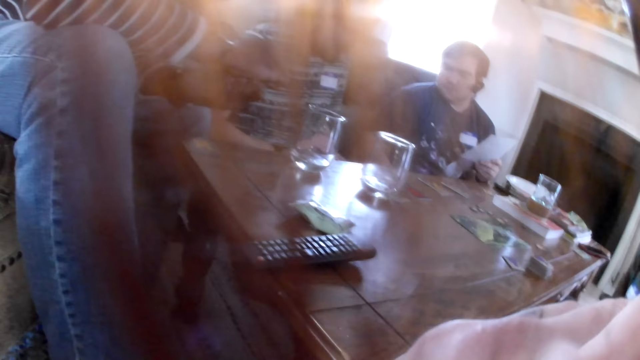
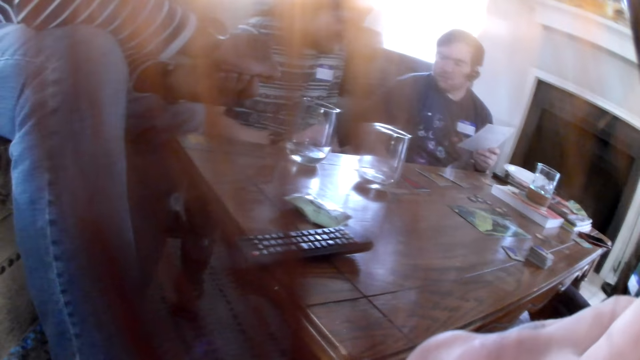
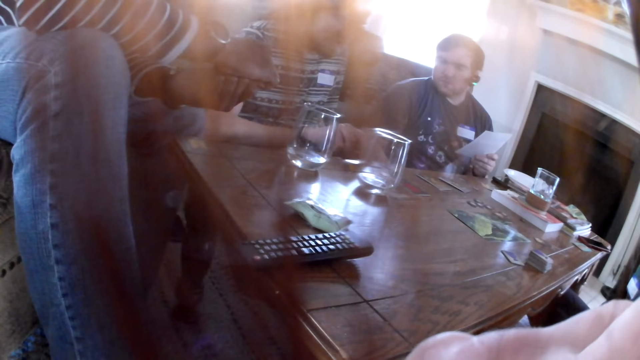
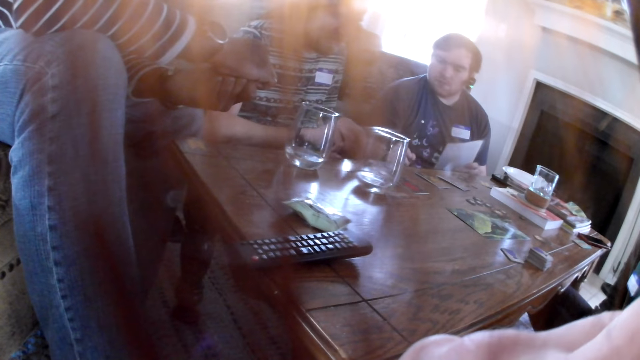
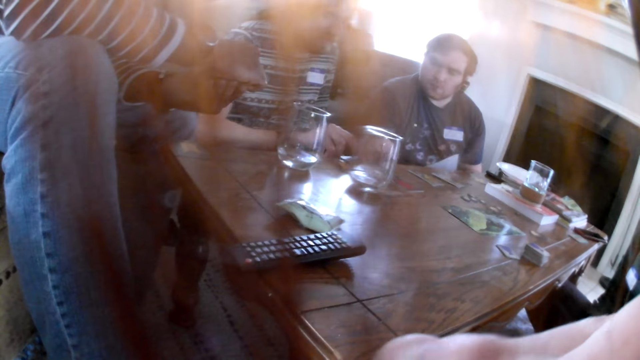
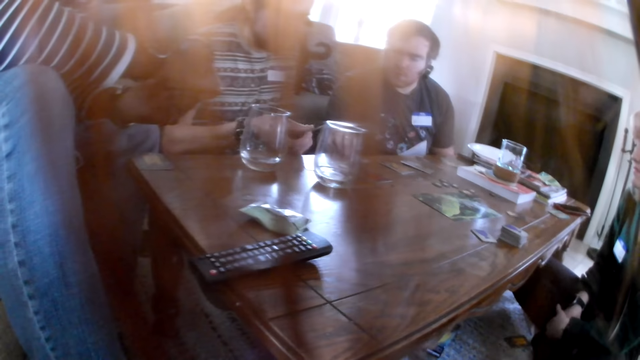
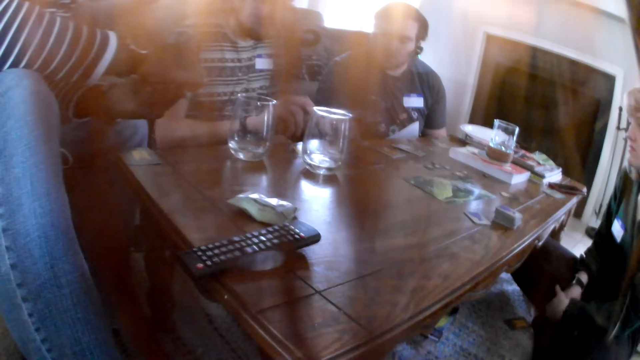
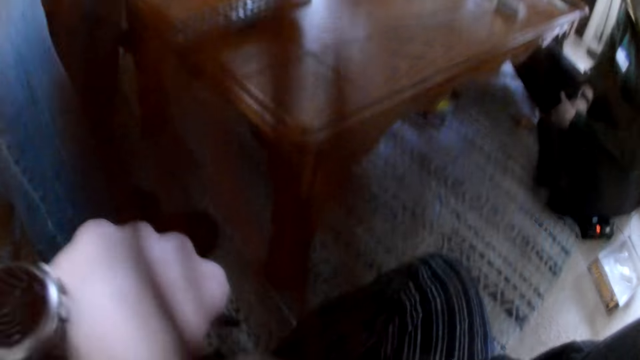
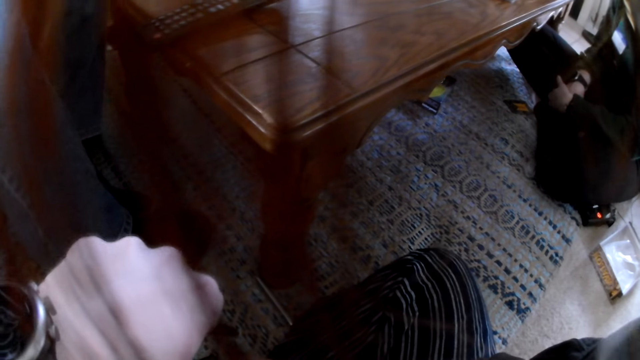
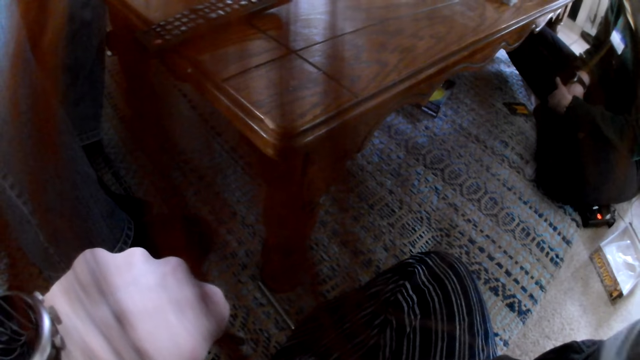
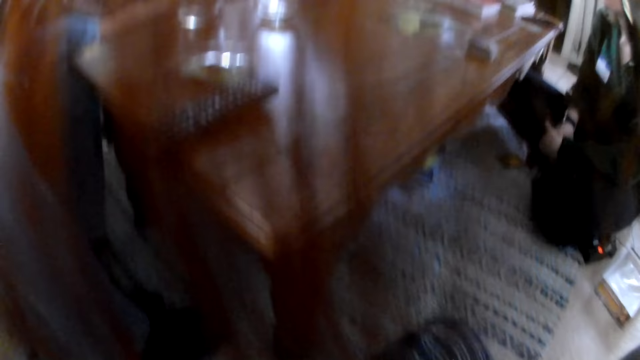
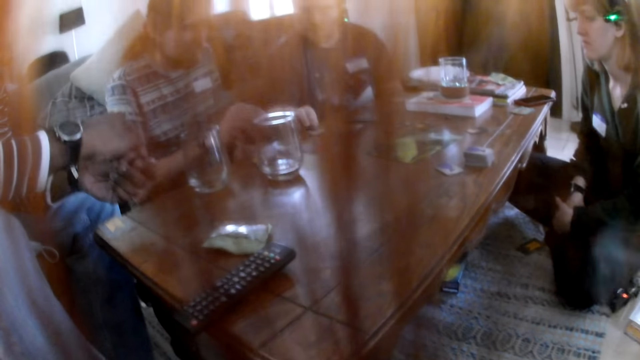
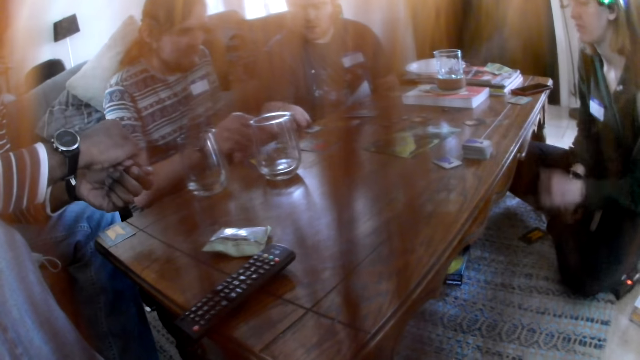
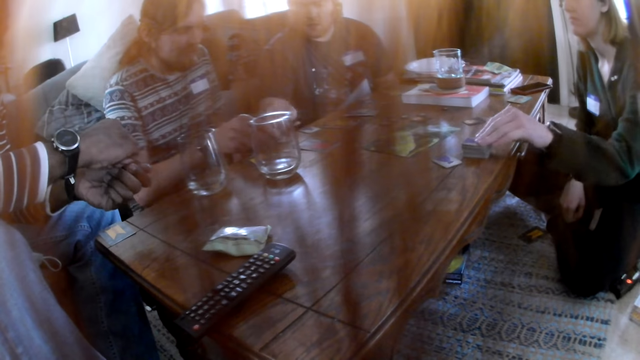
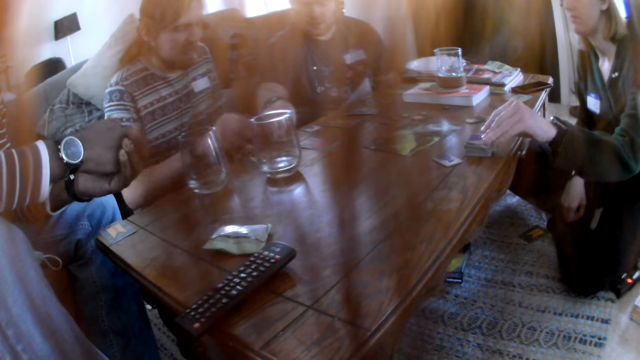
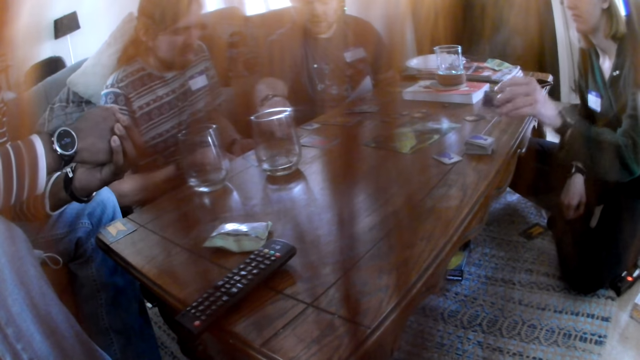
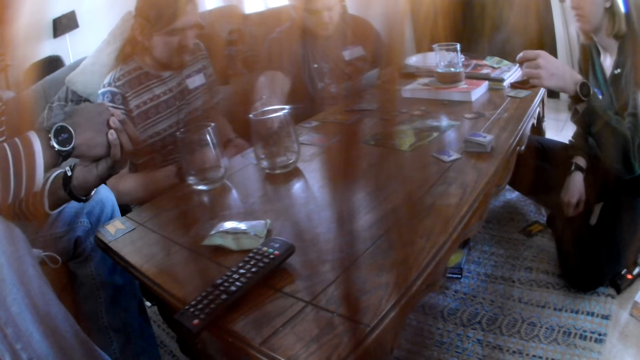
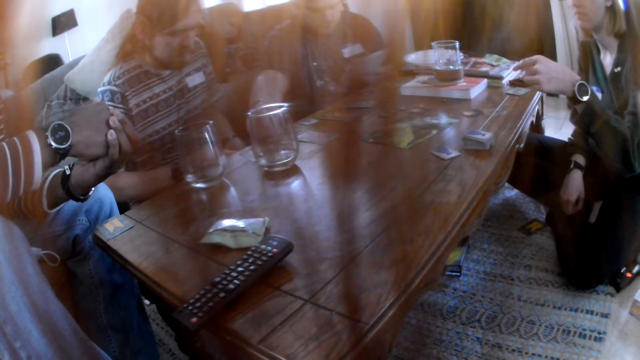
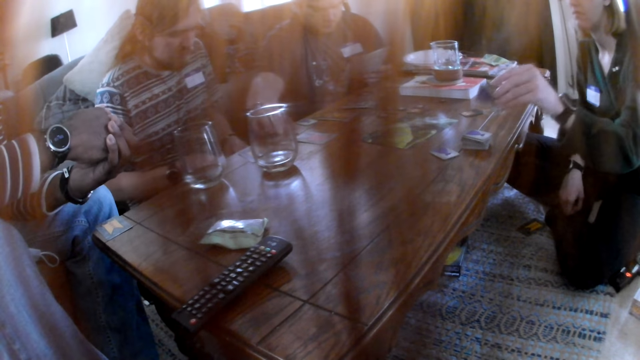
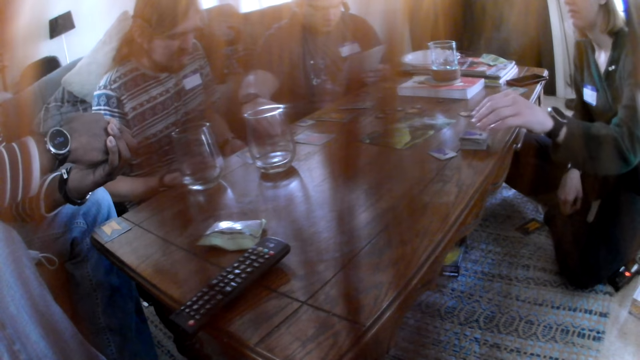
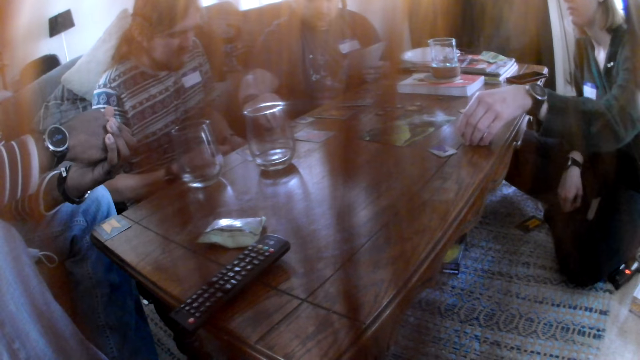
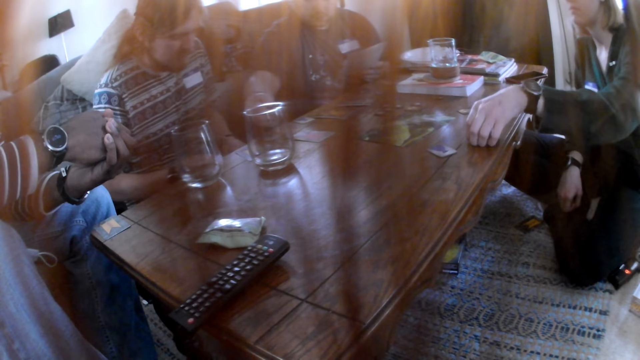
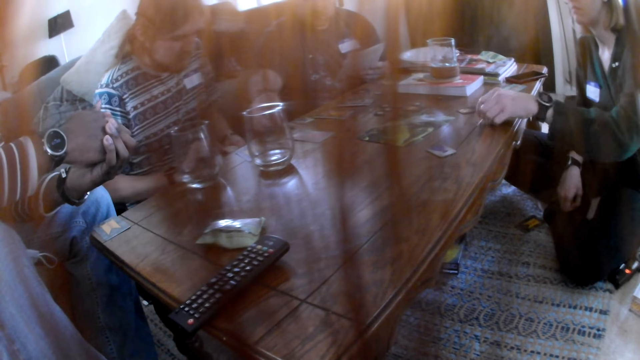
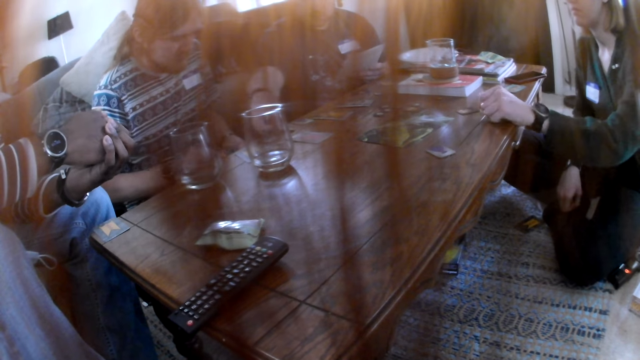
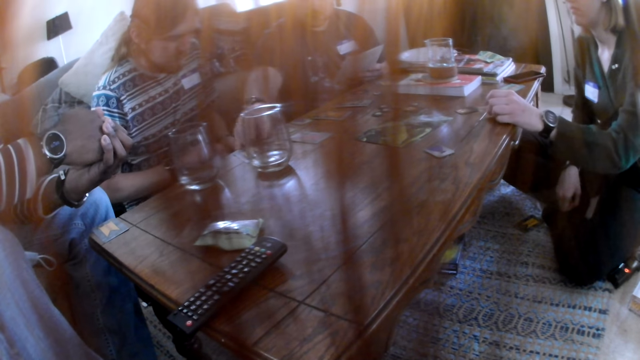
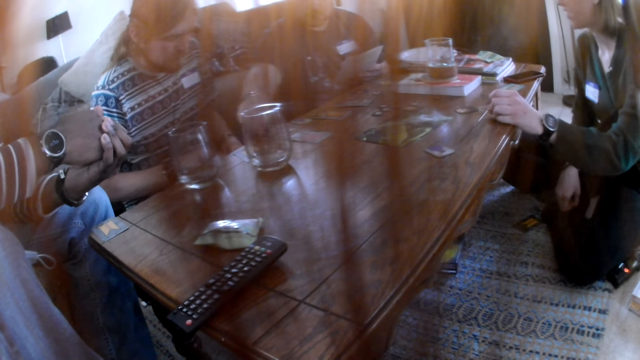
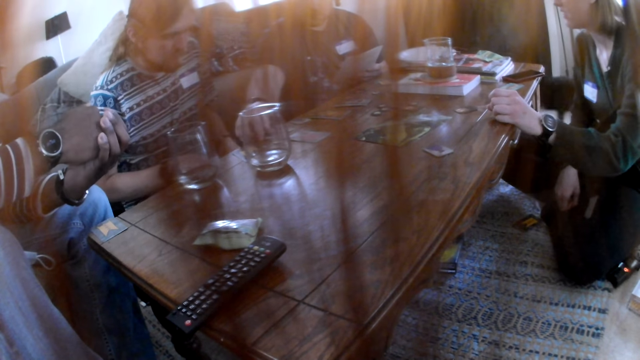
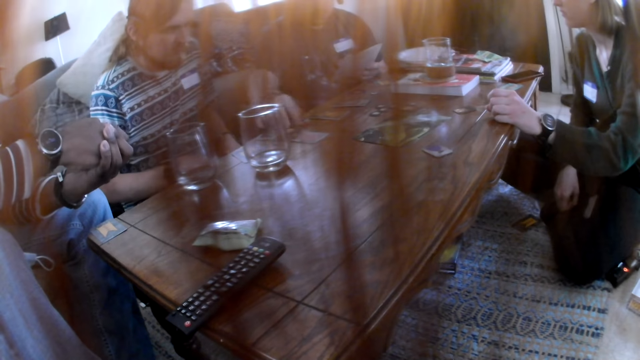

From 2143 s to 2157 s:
The camera wearer touches the nose. They look around. A woman picks up a card from the deck of cards on the table with her left hand. A man picks up some cards on the table with his right hand. The woman drops the card on the deck of cards with her left hand and picks up the deck of cards on the table with her left hand.

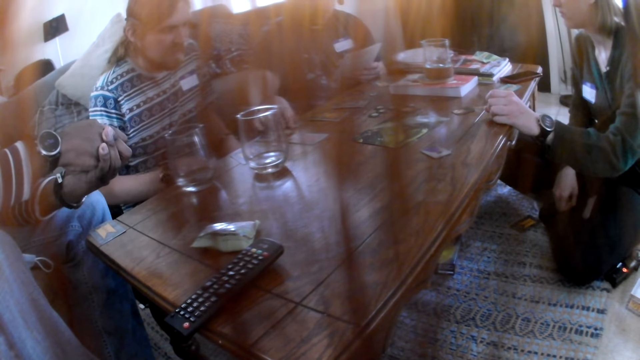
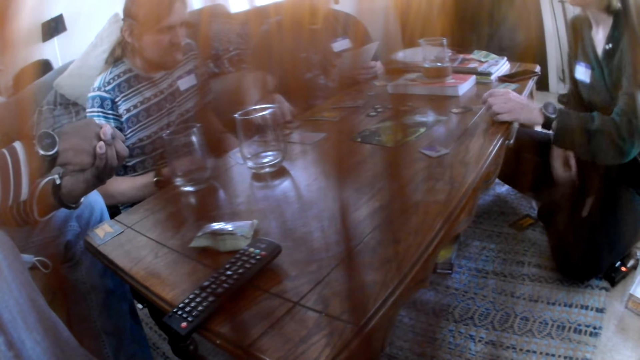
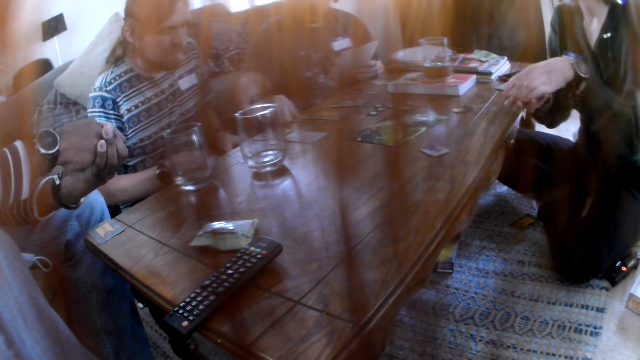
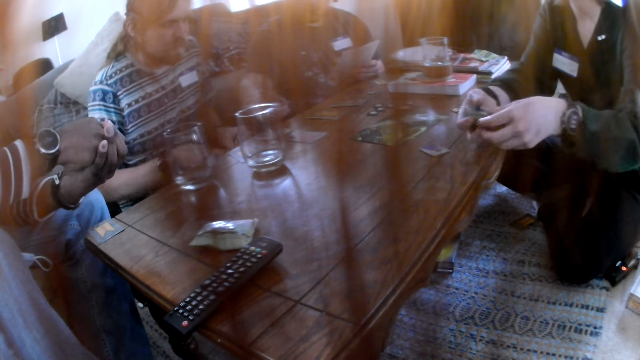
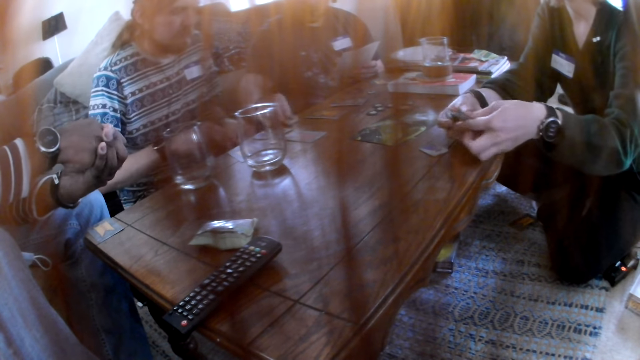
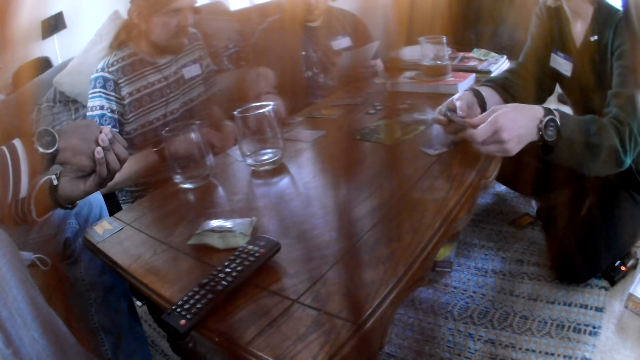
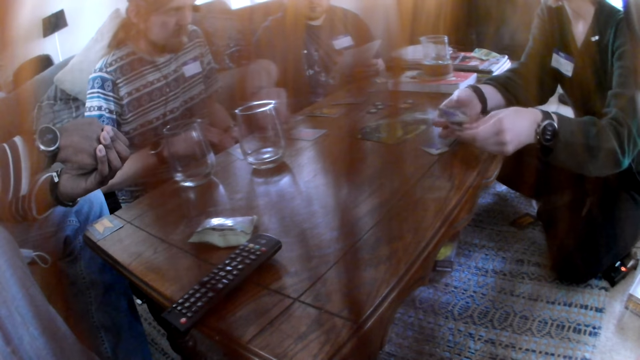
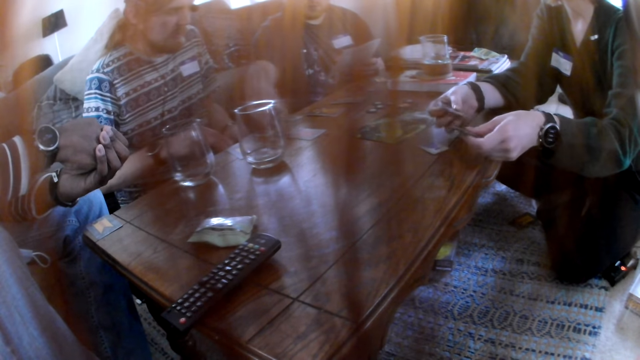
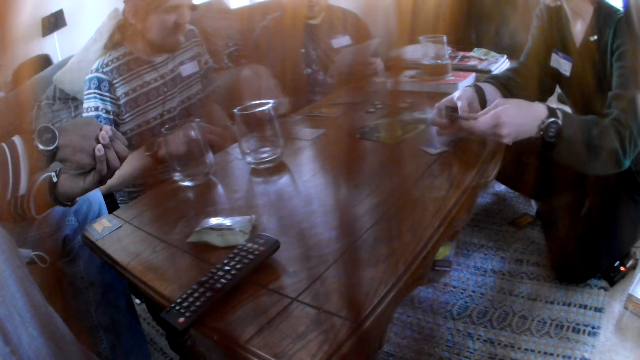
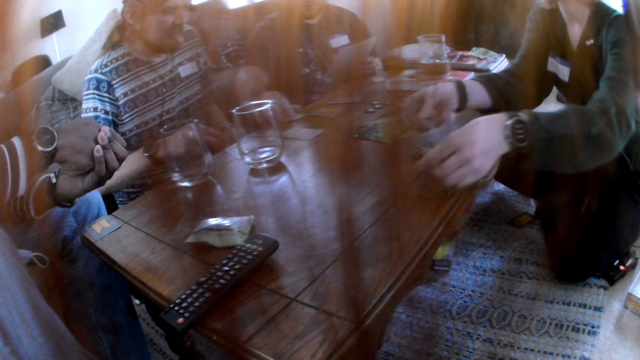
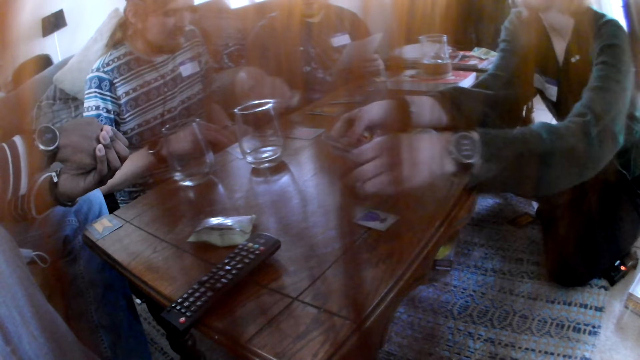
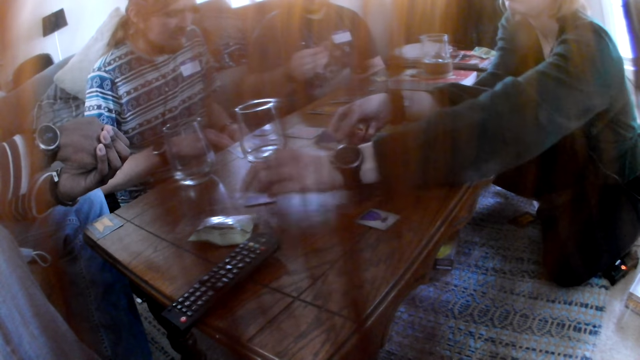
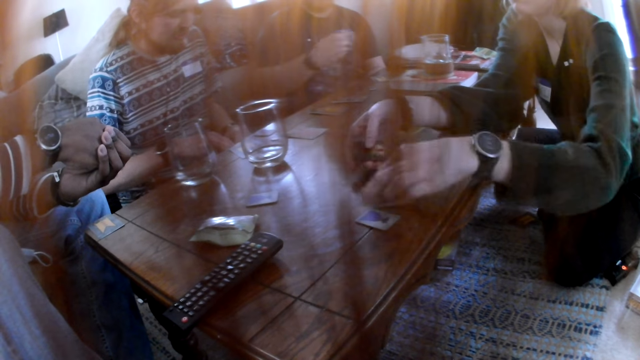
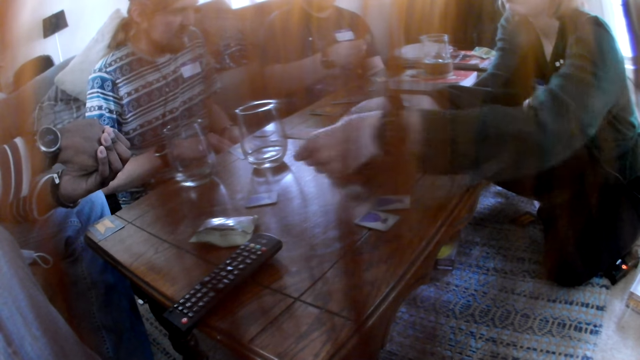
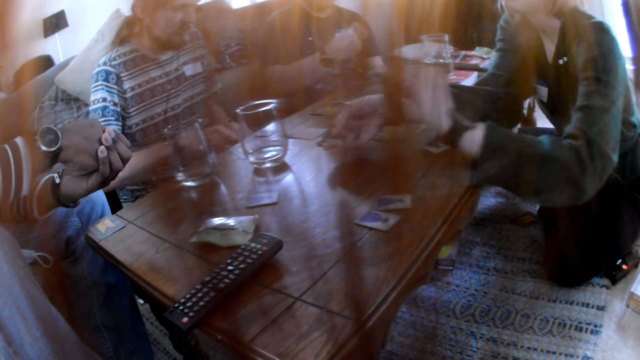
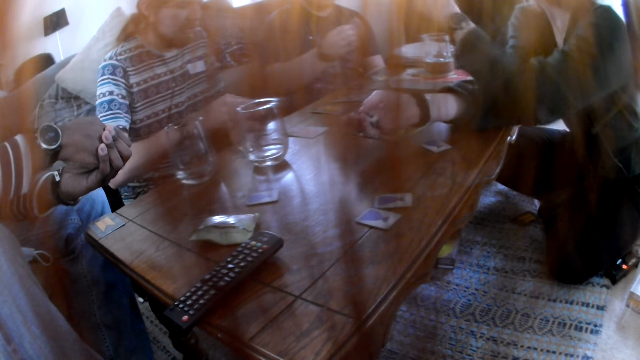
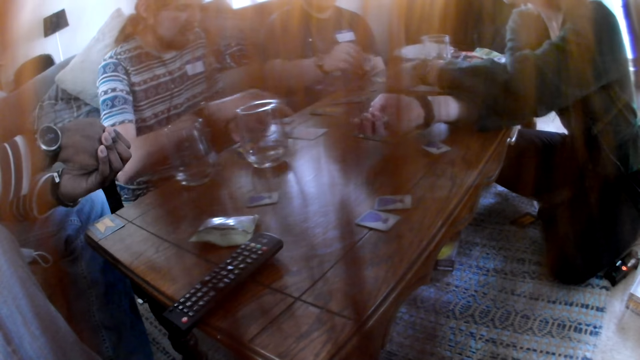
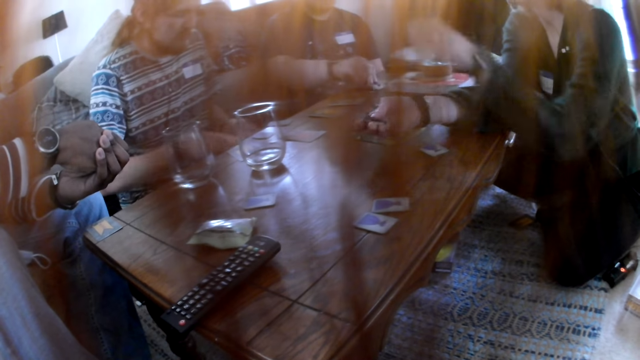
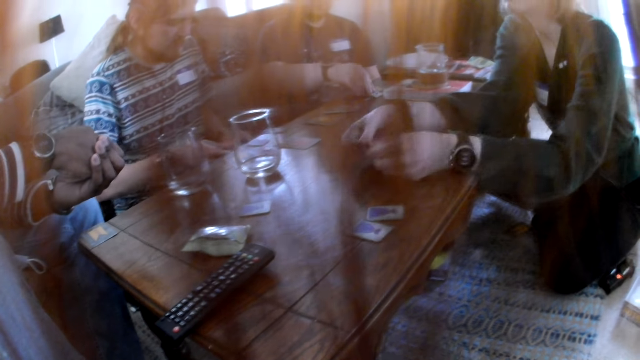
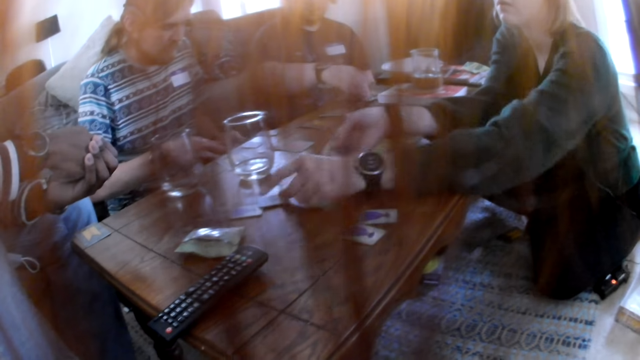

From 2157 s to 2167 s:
A woman shuffles the deck of cards with her hands and deals the cards on the table with her left hand. The woman interacts with a man. The man drops the cards on the table with his right hand.
